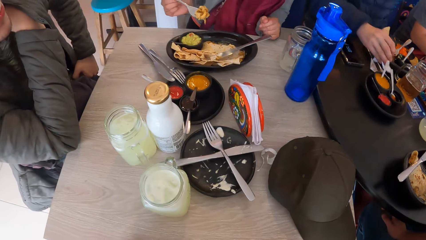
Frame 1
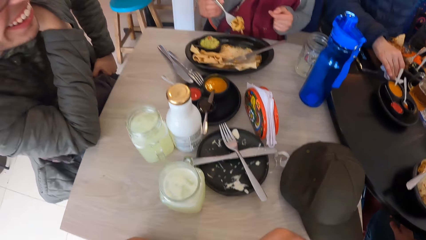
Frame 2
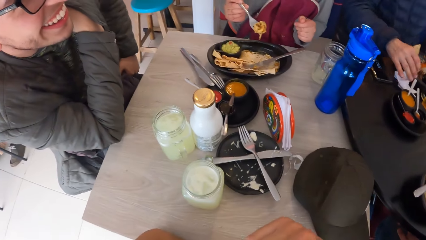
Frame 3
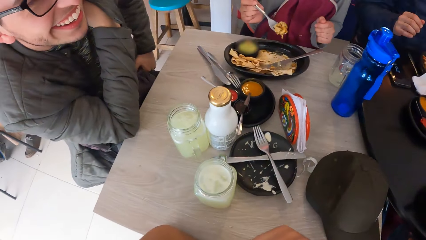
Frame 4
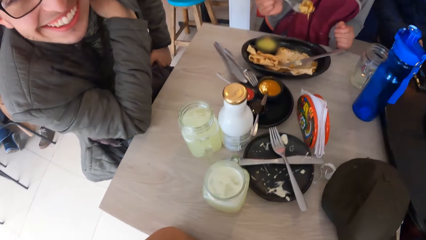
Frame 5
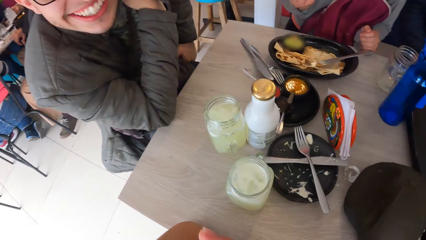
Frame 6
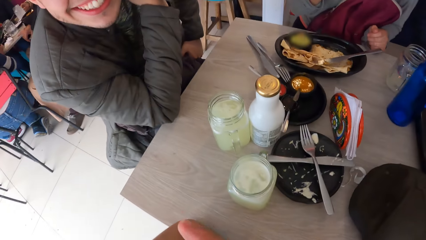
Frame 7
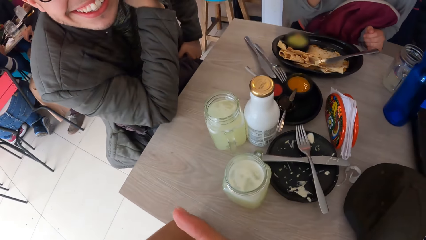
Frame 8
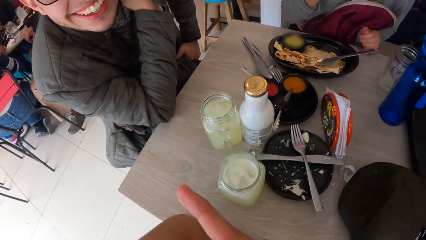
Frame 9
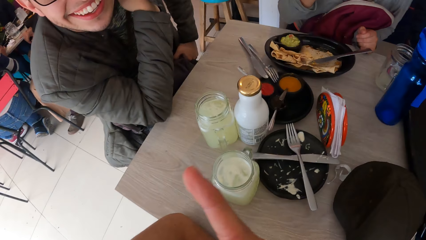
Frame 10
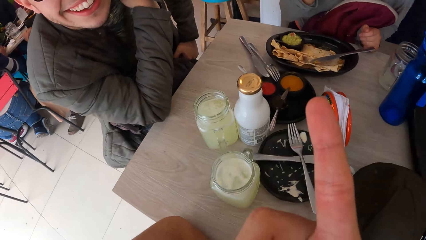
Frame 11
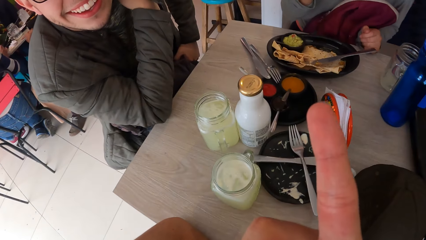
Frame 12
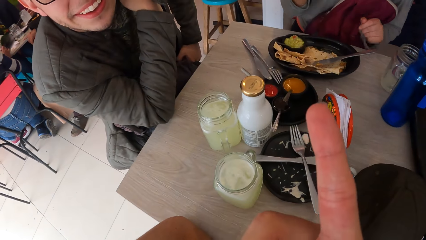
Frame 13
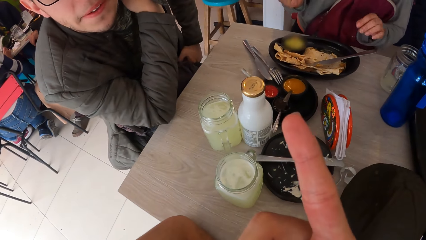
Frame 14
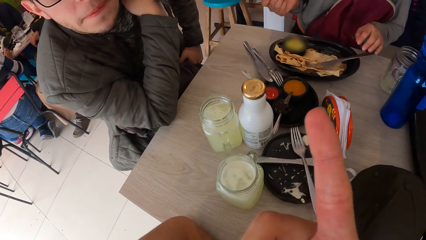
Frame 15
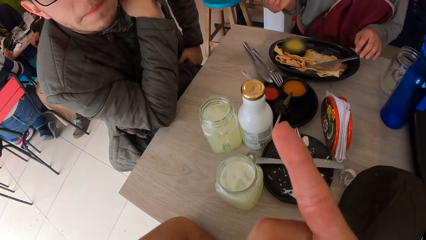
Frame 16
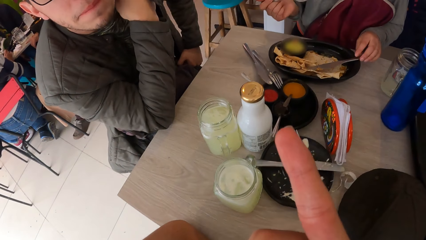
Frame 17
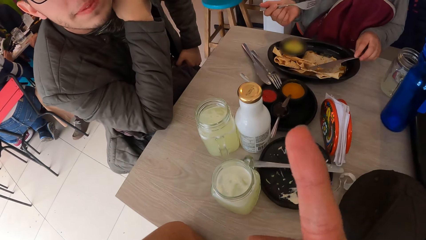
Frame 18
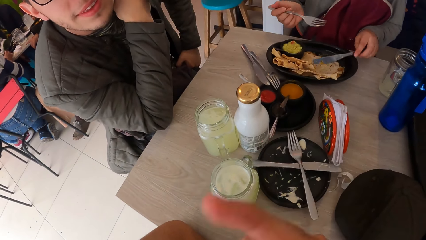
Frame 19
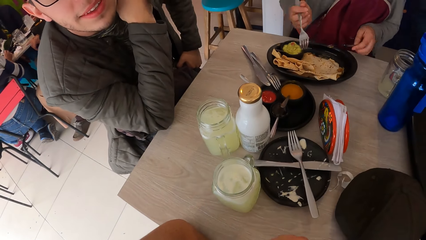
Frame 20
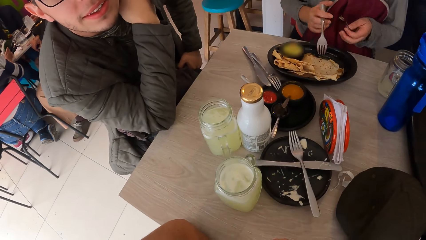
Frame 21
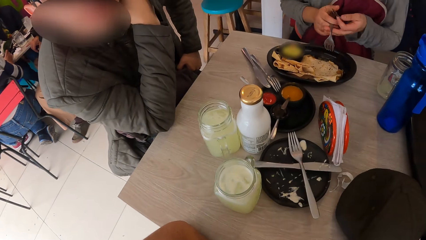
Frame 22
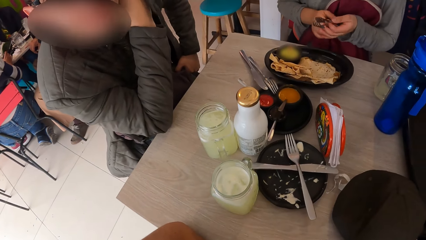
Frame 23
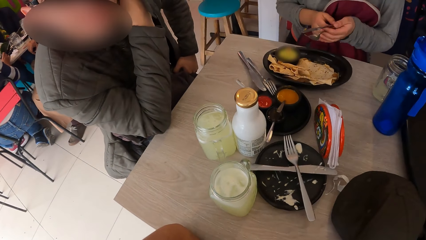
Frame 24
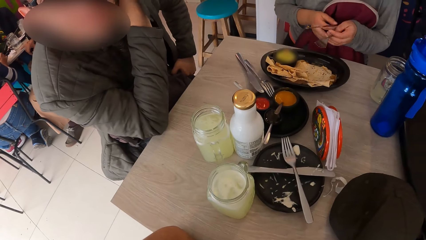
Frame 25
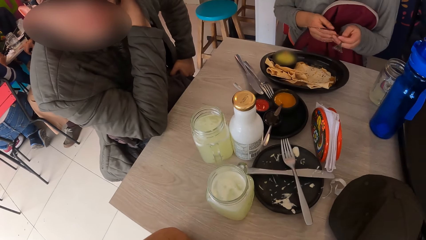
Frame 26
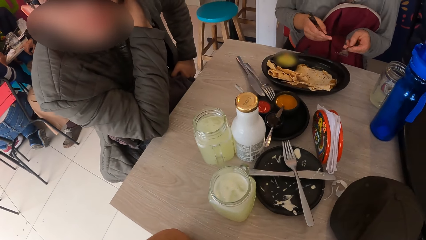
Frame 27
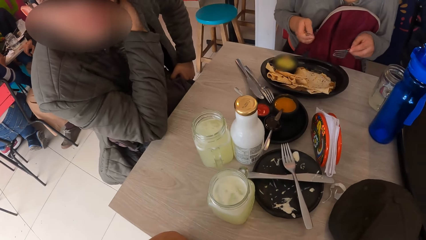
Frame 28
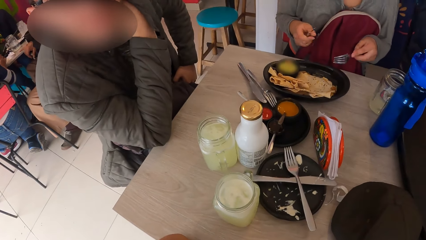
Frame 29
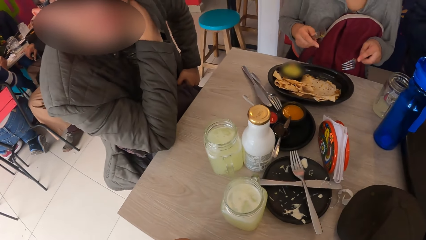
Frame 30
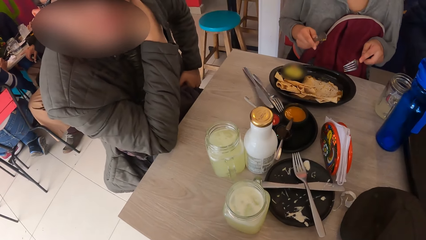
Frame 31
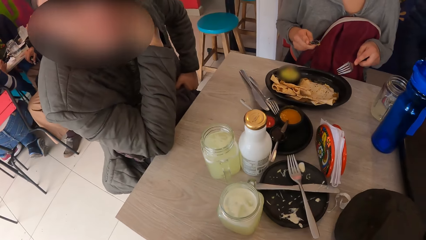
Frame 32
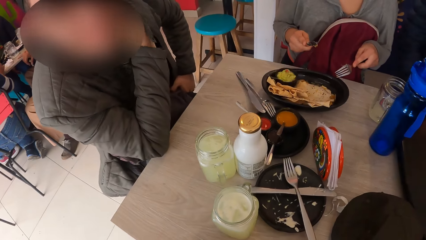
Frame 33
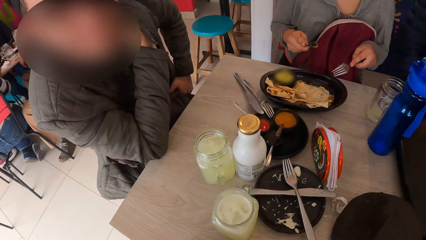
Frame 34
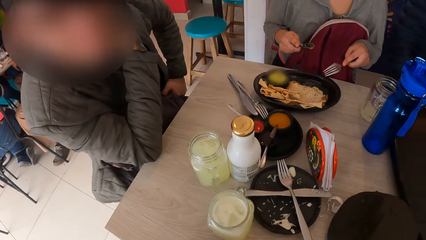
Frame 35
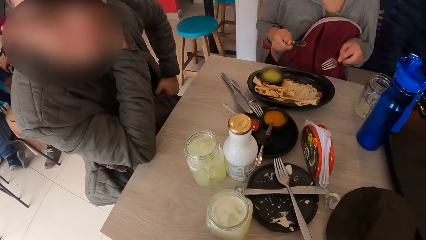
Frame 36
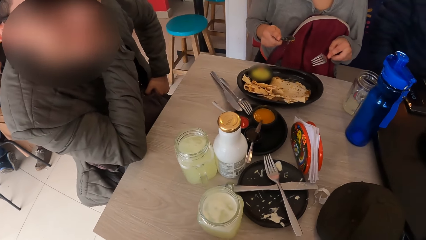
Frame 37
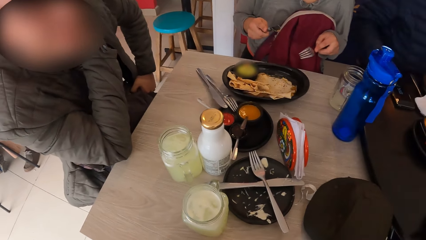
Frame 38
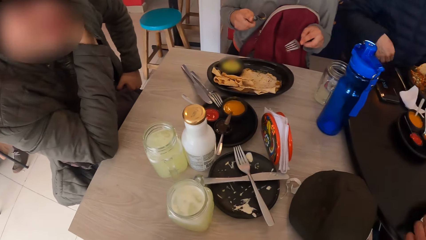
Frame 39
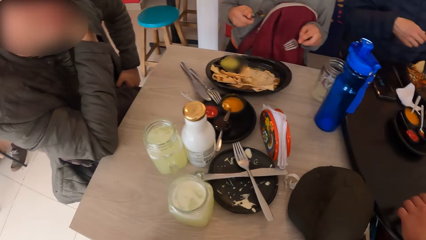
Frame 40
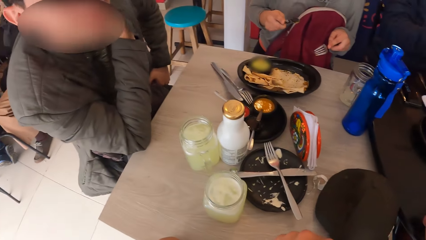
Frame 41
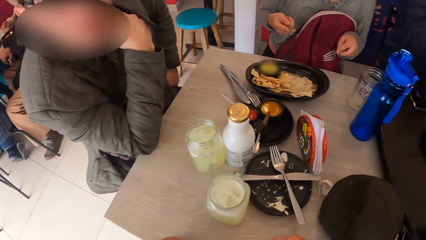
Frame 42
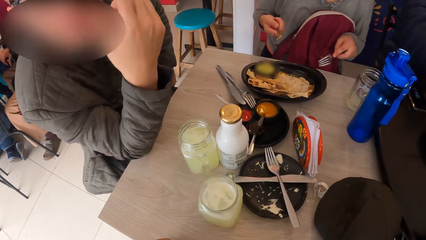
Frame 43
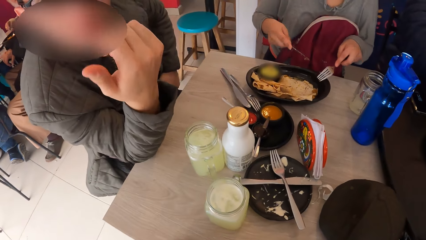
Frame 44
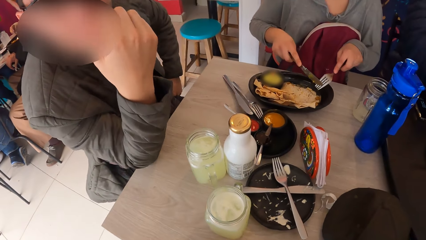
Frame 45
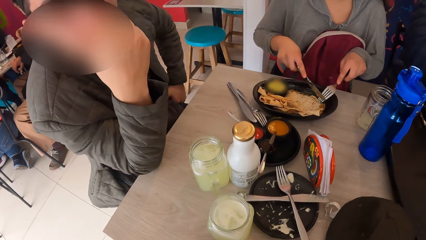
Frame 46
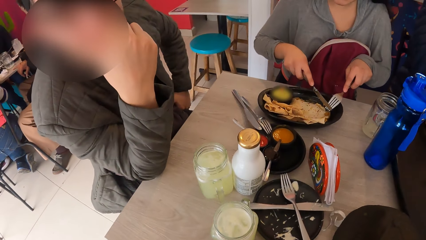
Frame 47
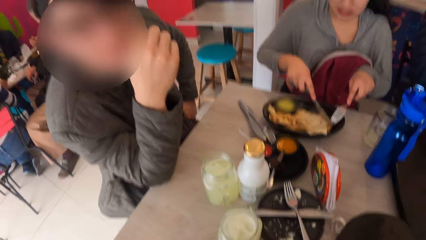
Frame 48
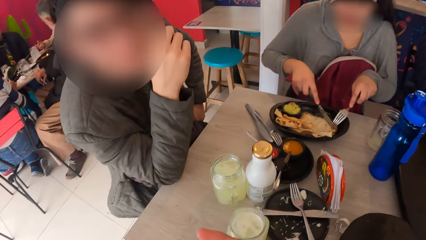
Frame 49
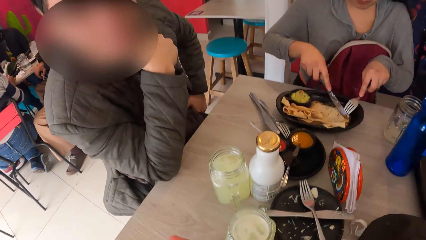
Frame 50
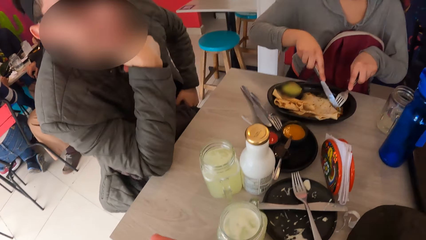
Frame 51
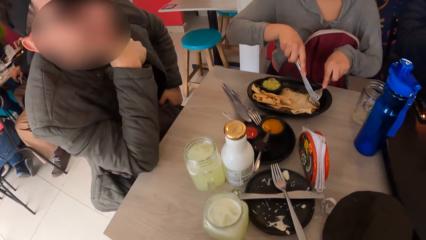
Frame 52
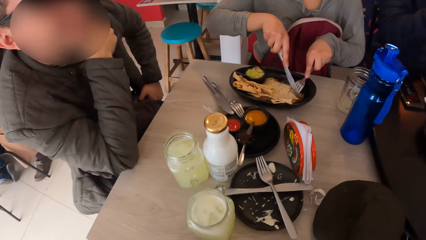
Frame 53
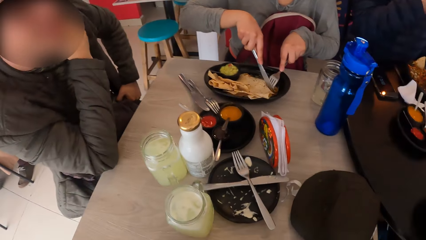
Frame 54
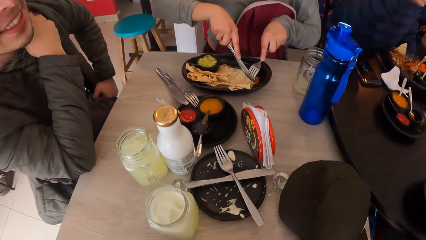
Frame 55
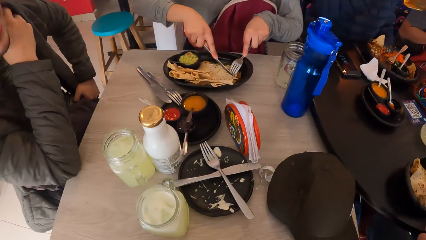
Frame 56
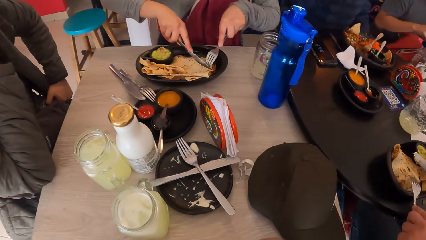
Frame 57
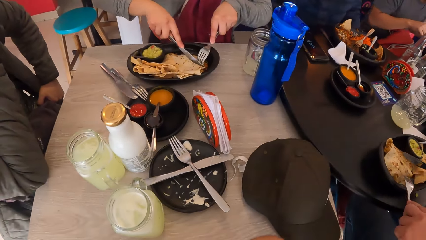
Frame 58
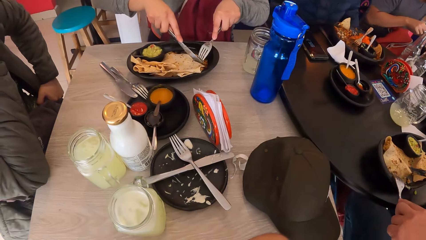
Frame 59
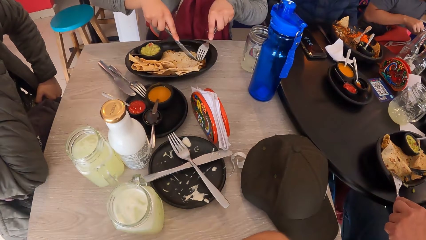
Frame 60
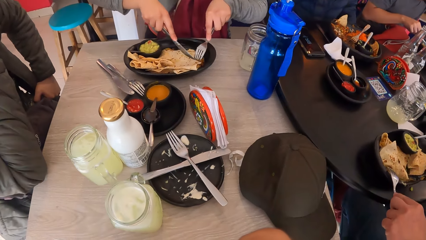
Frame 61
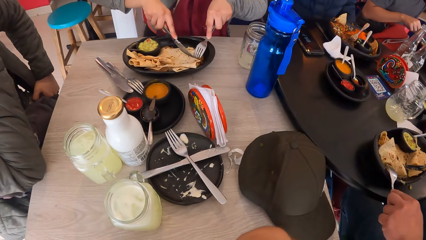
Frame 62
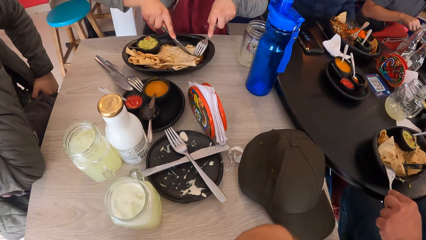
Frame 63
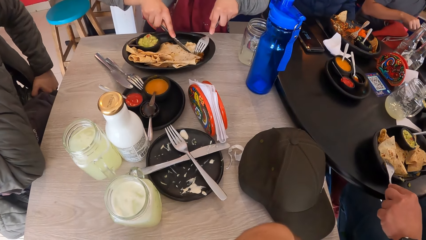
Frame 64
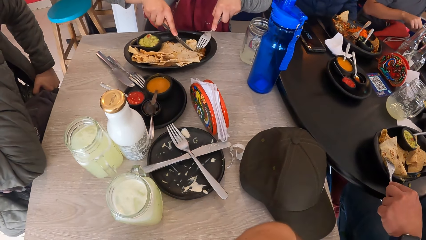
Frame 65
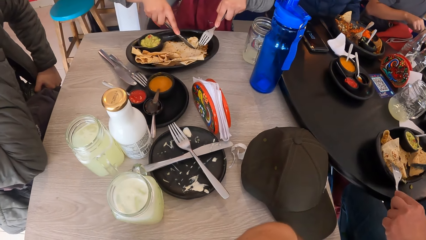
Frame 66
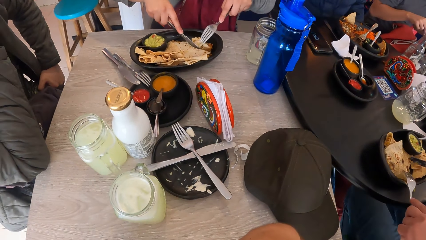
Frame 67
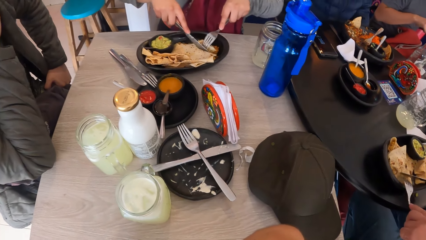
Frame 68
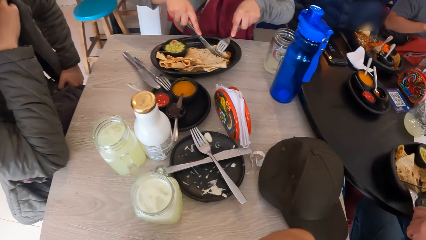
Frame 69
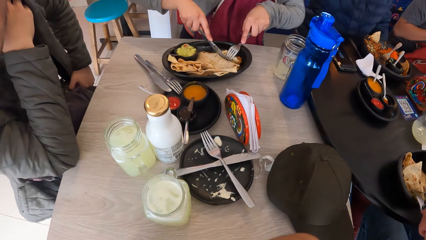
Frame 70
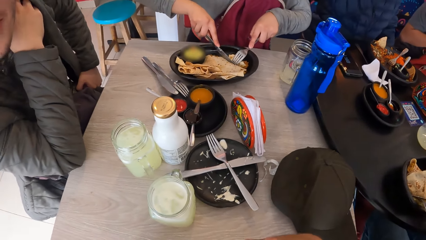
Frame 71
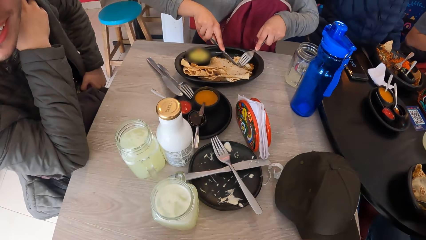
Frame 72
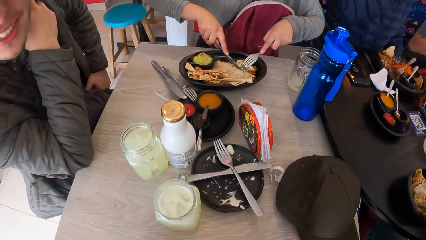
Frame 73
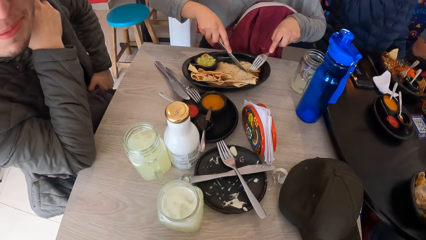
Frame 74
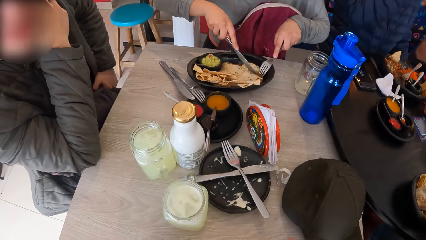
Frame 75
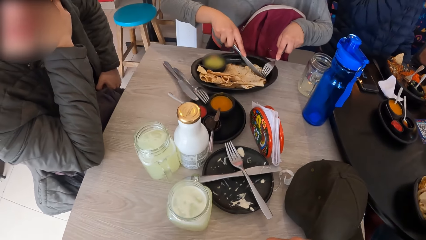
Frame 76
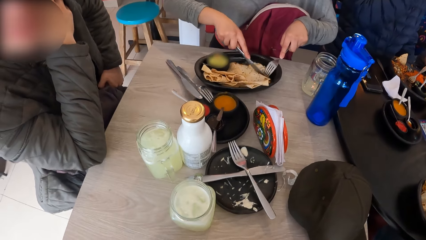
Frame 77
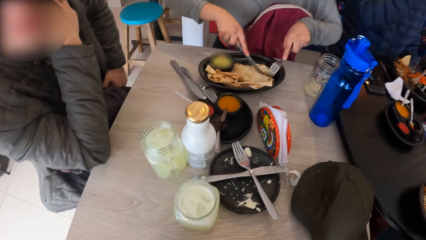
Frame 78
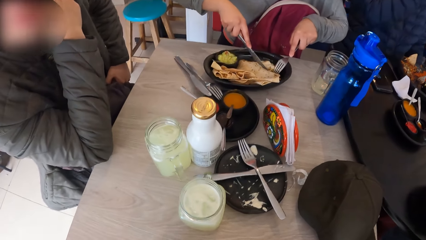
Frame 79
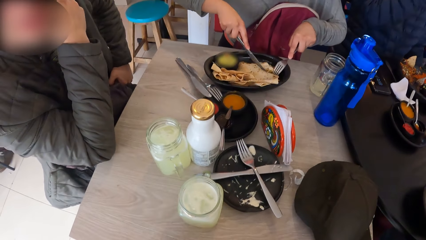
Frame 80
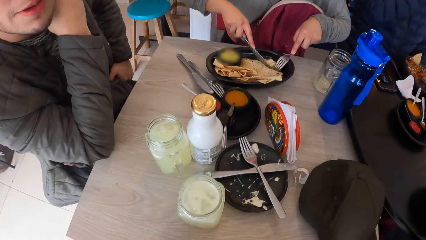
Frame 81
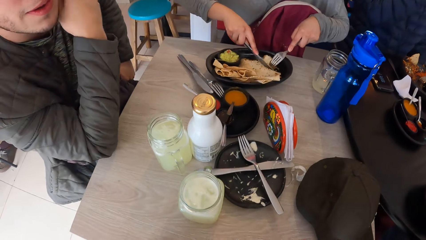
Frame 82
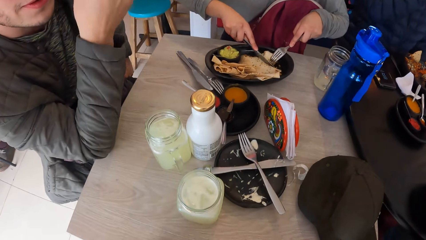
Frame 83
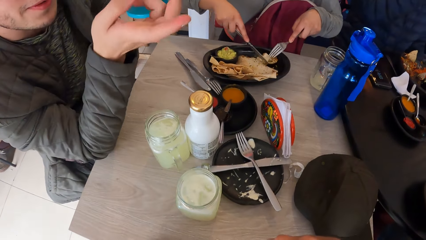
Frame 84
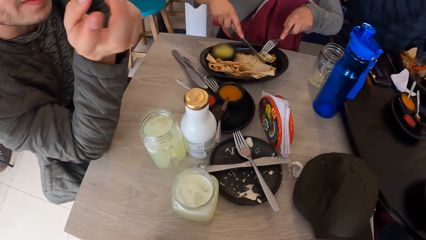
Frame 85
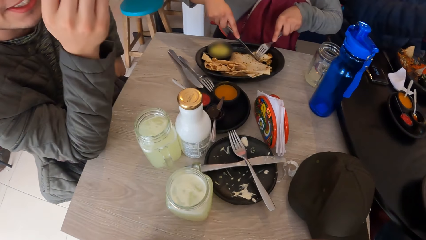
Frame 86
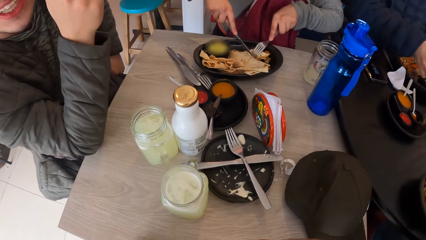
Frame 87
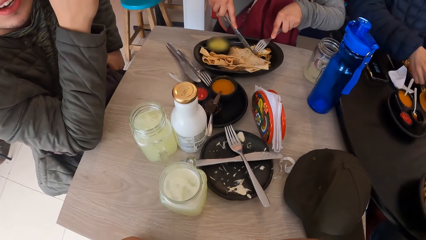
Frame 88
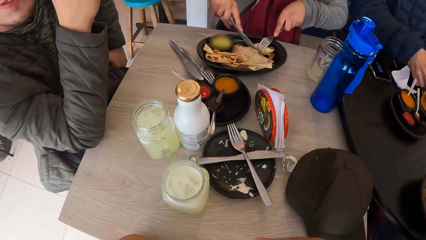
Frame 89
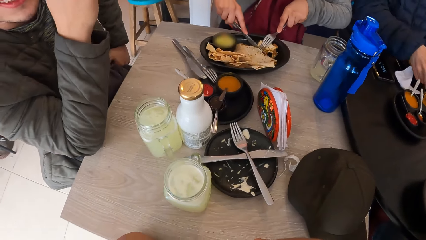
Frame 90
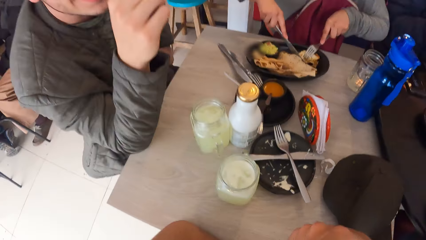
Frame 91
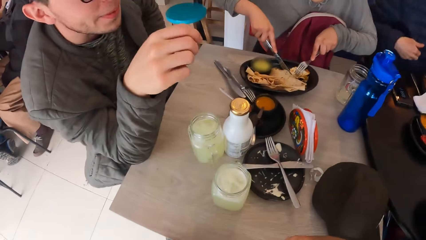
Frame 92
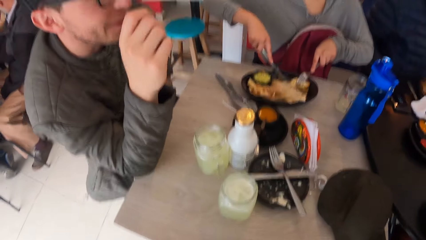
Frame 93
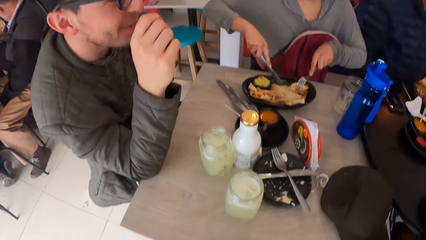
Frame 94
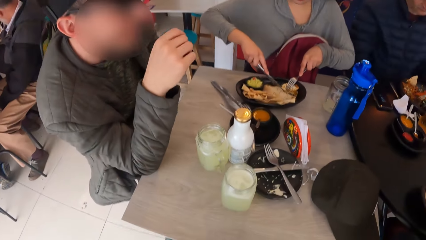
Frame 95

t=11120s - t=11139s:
The camera wearer interacts with a man. The woman cuts a piece of unleavened bread on the plate with cutlery in both hands.
